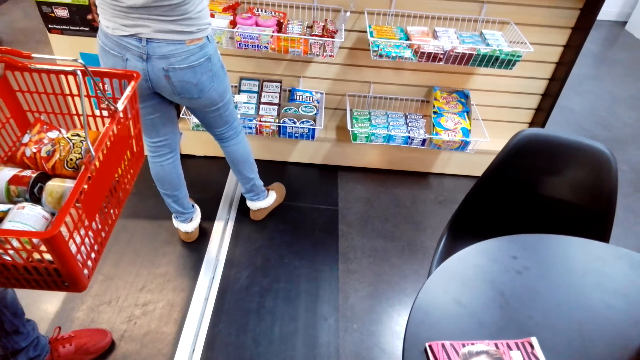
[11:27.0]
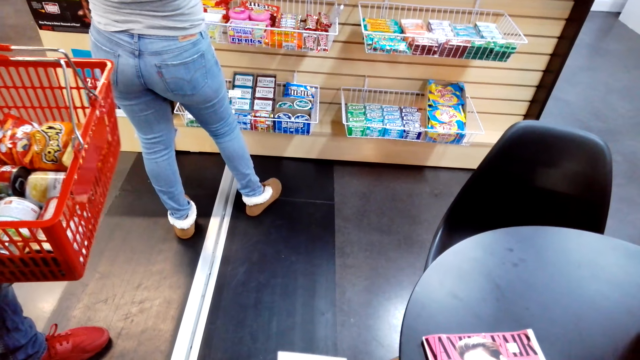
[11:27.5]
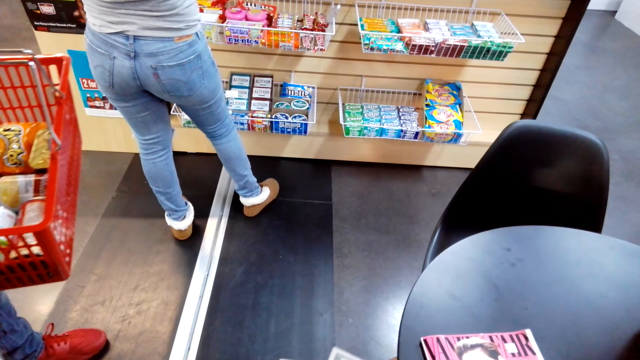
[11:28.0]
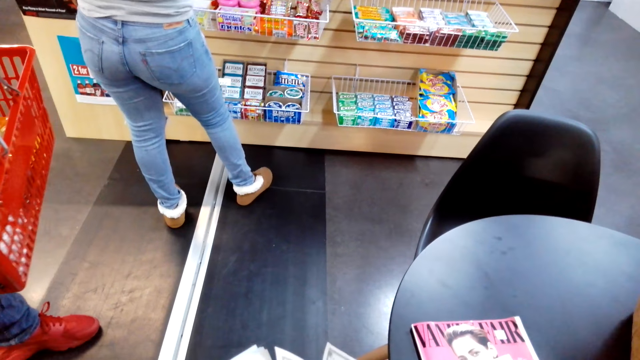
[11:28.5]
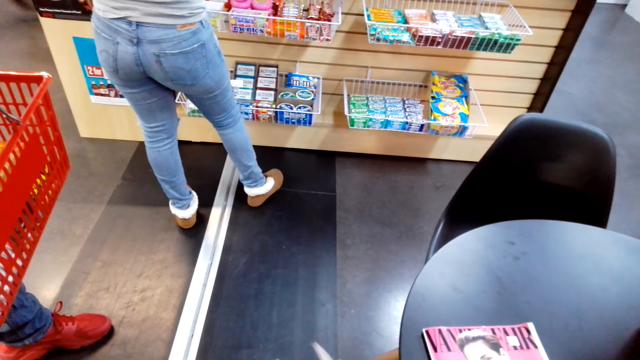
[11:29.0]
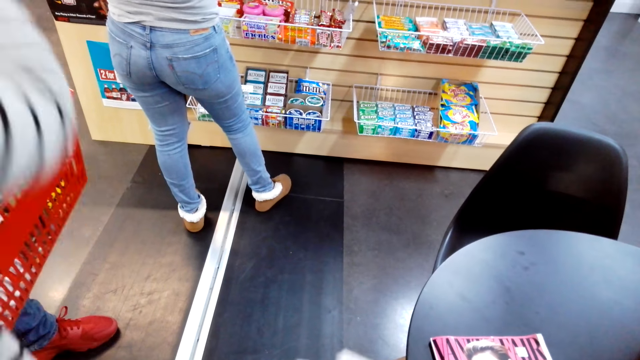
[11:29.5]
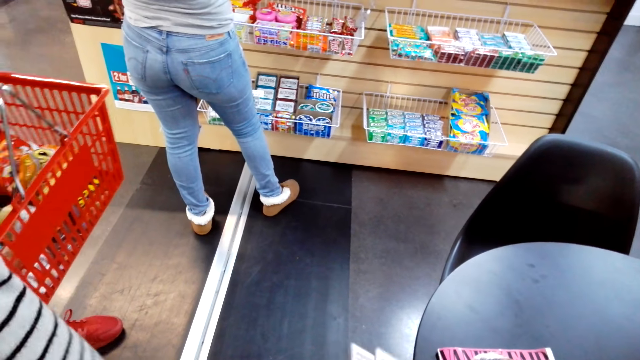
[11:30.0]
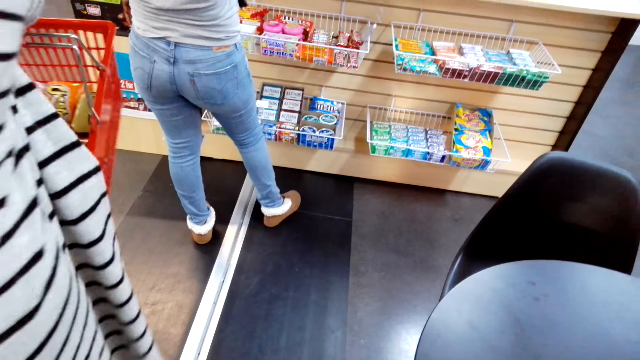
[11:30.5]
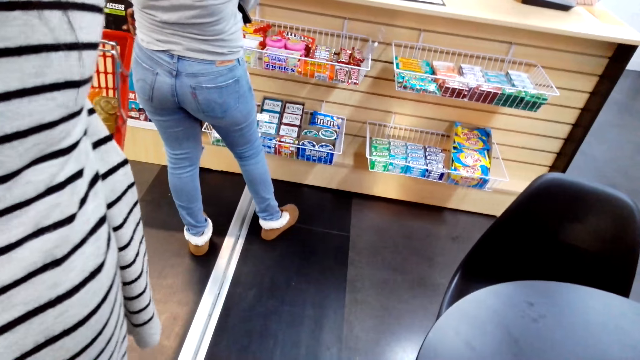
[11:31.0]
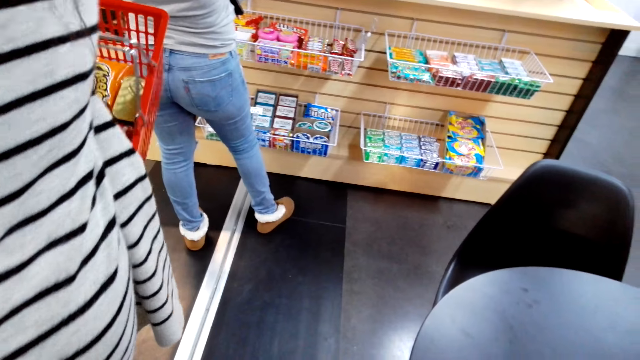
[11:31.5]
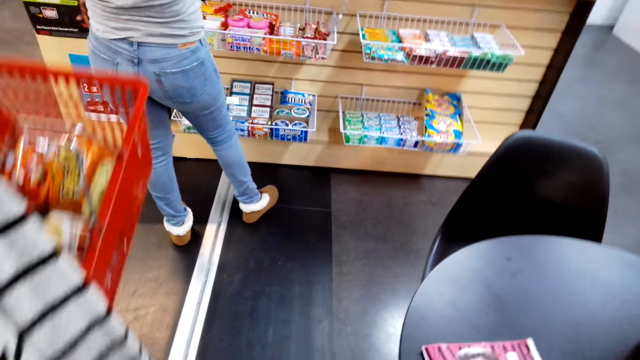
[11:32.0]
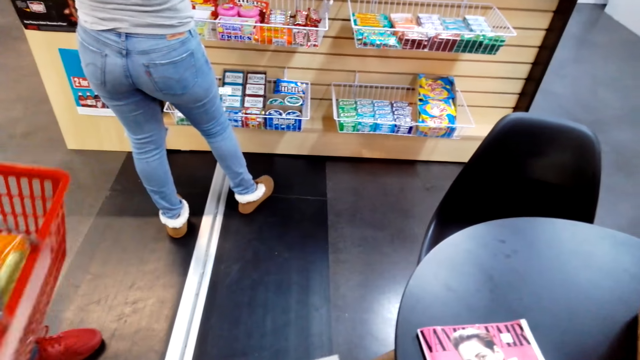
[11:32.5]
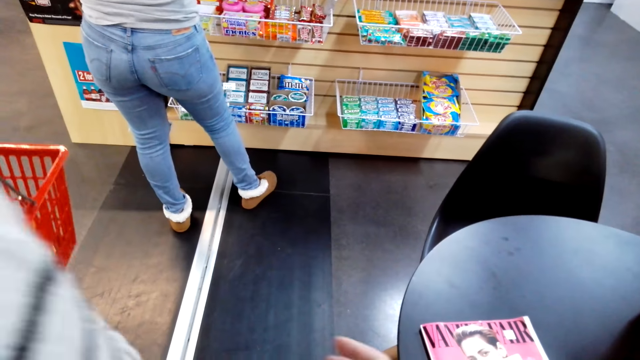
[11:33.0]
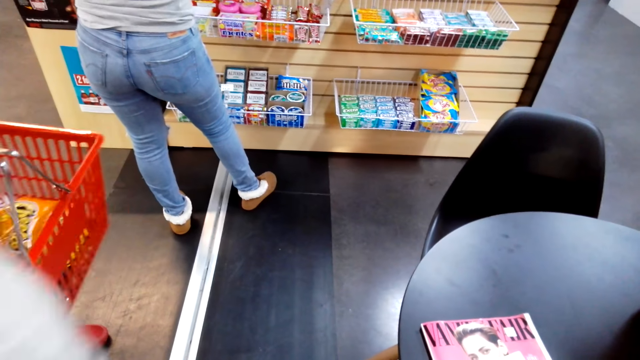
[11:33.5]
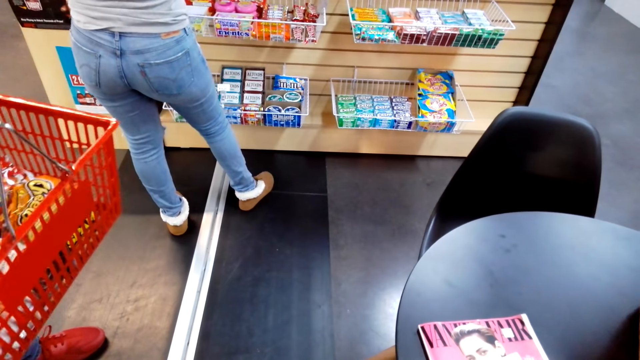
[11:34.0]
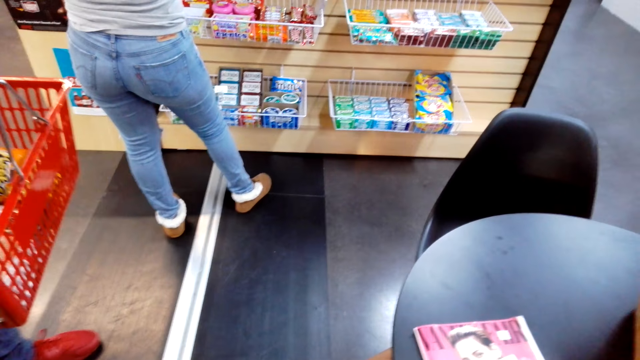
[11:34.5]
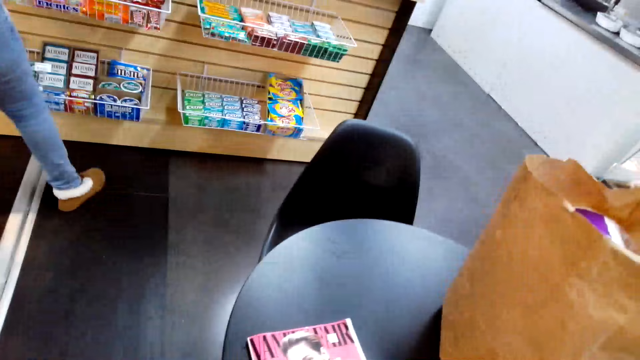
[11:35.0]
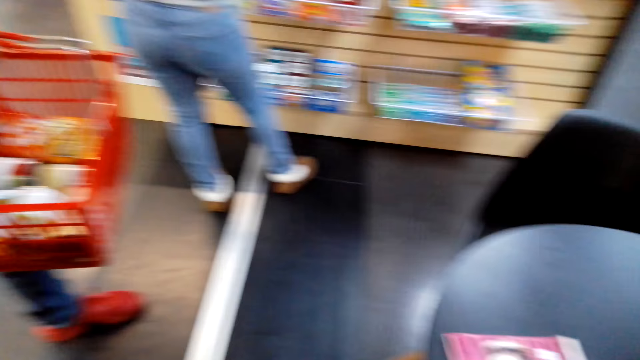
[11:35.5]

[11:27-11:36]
The camera wearer holds a book. They look down.

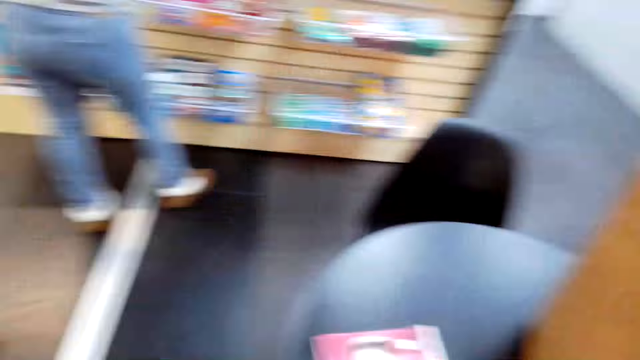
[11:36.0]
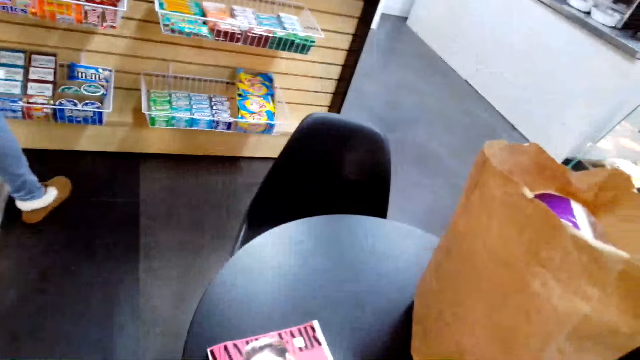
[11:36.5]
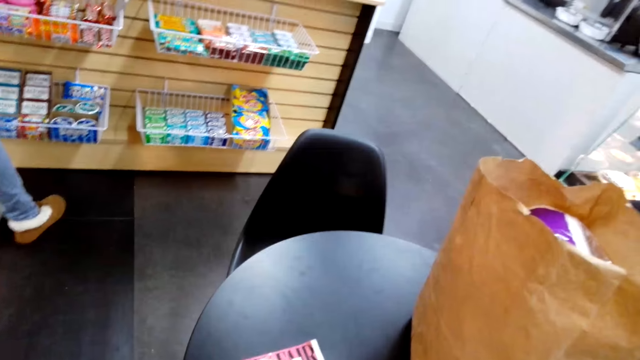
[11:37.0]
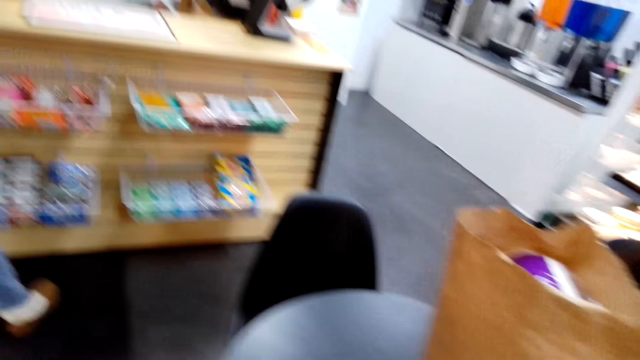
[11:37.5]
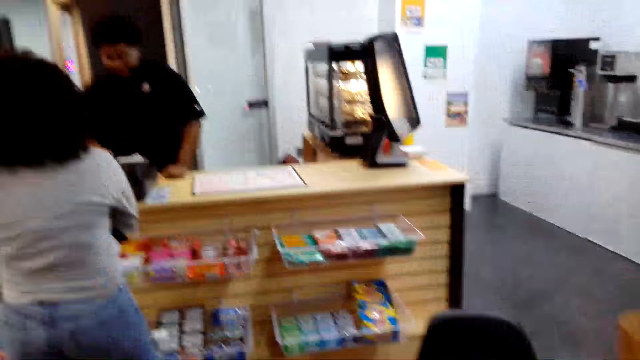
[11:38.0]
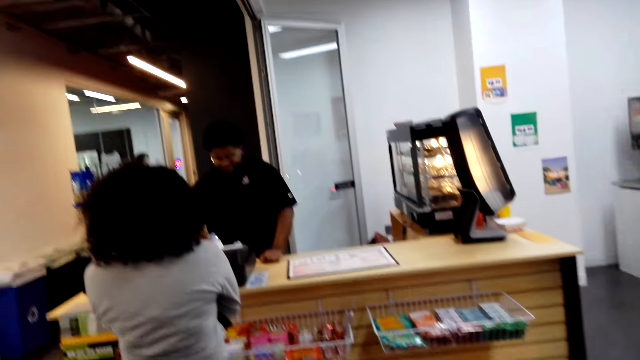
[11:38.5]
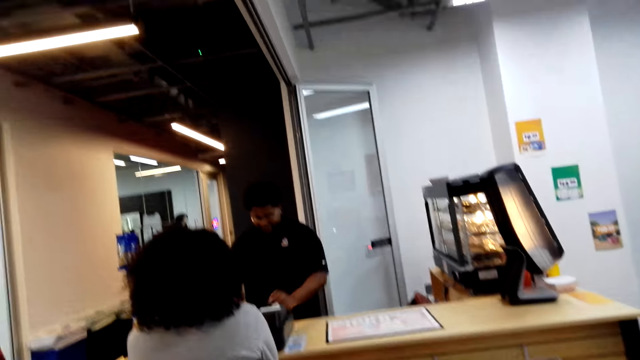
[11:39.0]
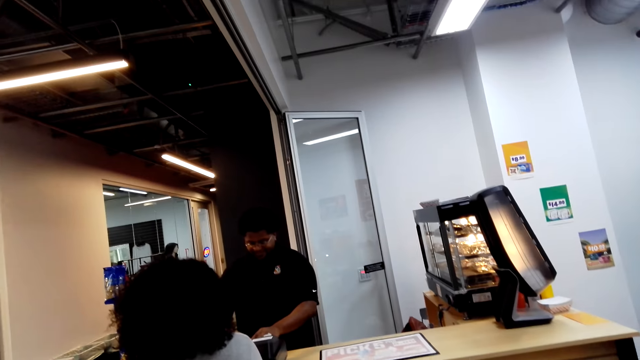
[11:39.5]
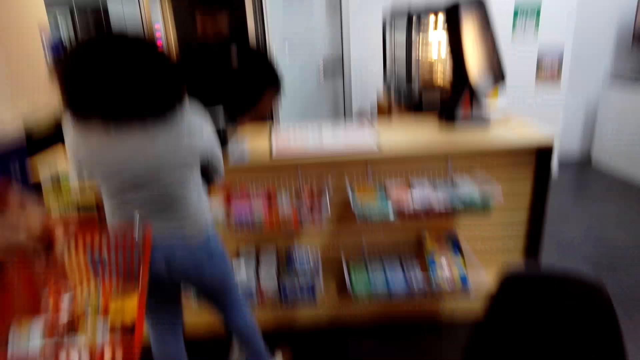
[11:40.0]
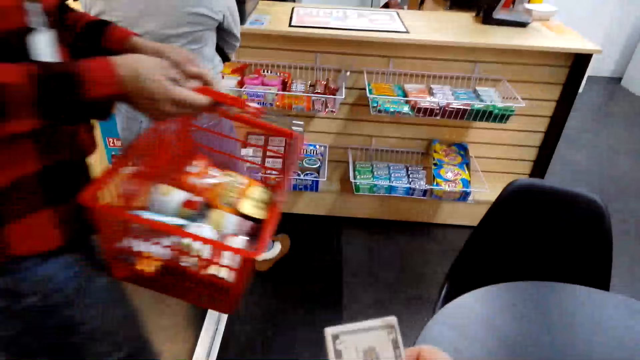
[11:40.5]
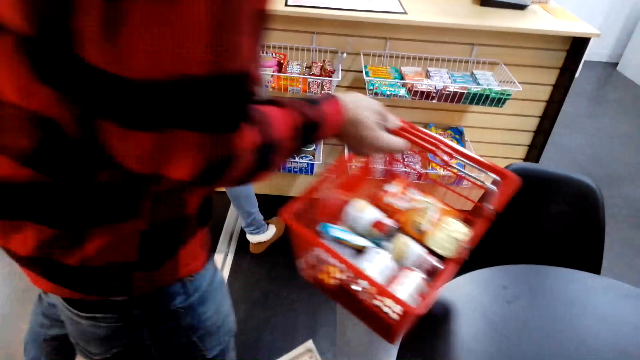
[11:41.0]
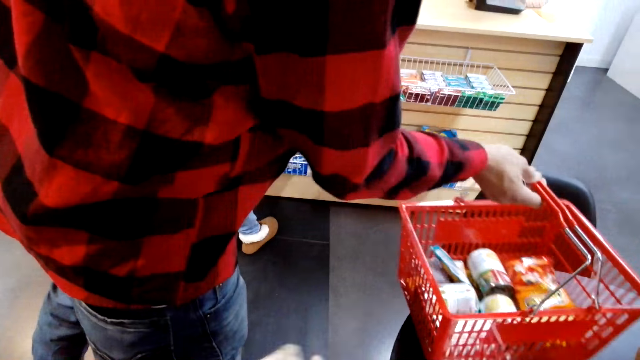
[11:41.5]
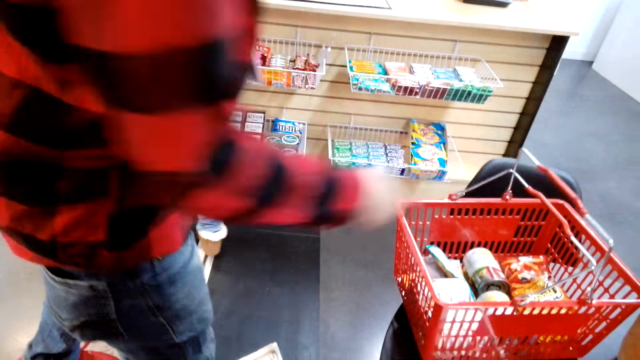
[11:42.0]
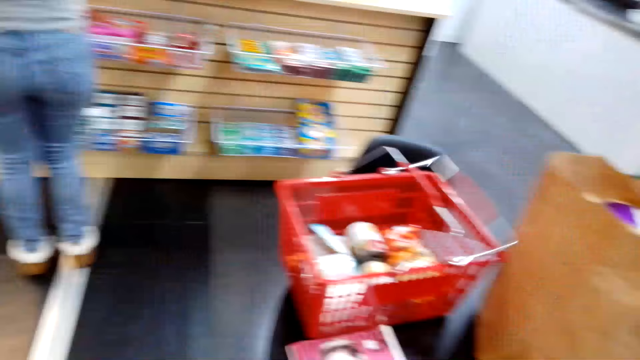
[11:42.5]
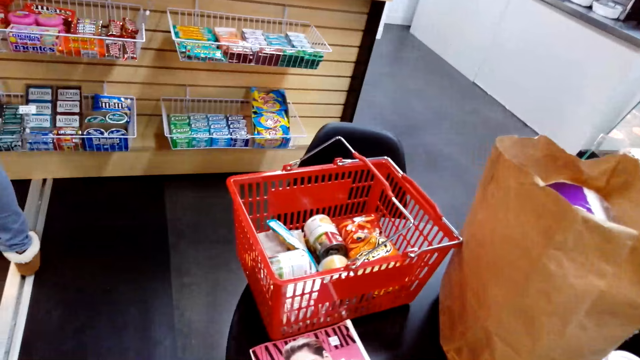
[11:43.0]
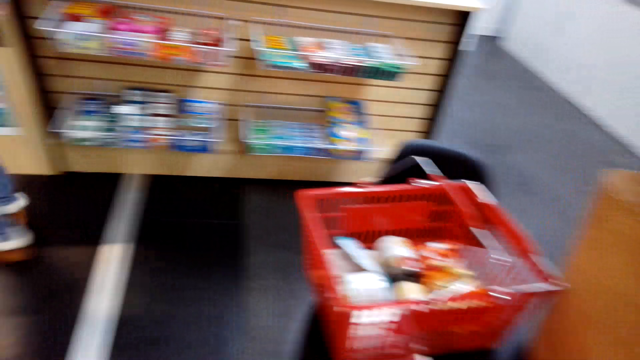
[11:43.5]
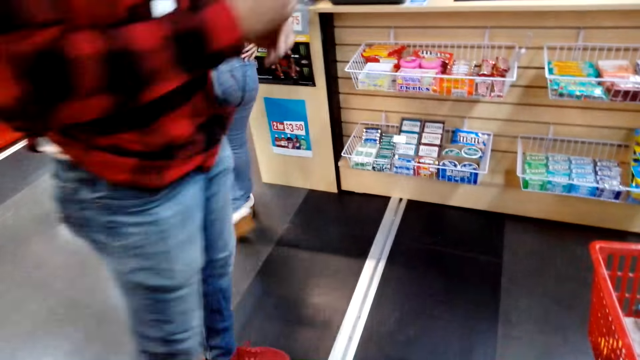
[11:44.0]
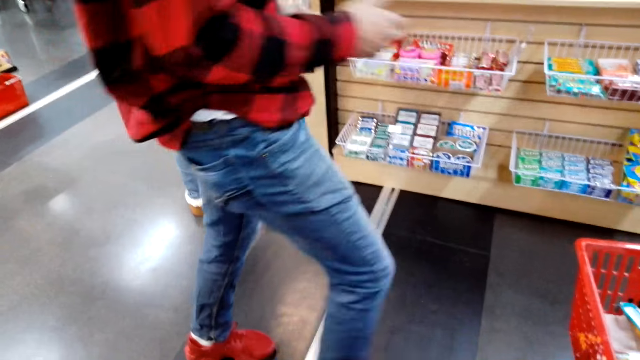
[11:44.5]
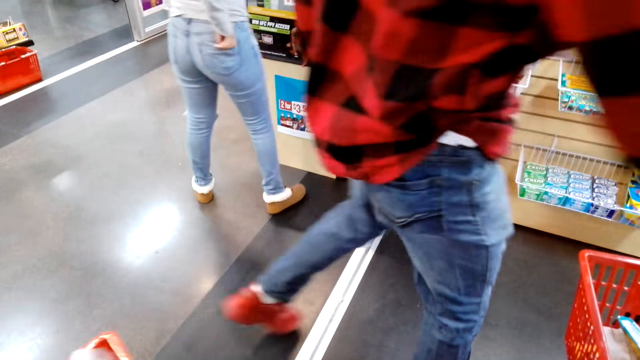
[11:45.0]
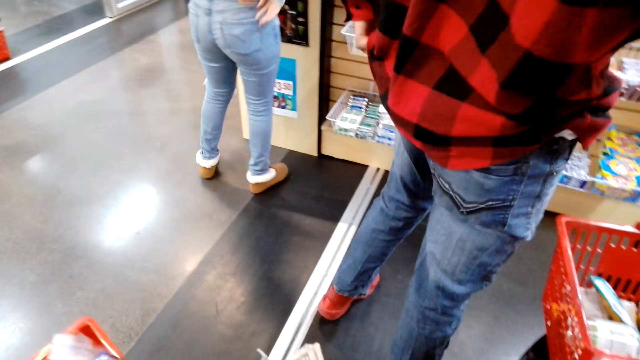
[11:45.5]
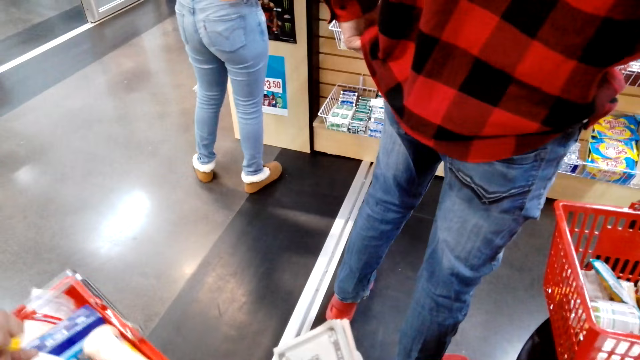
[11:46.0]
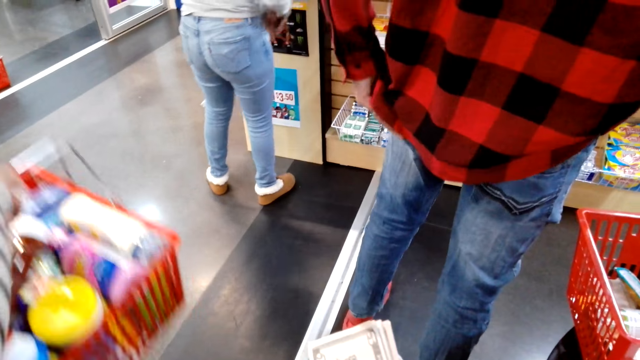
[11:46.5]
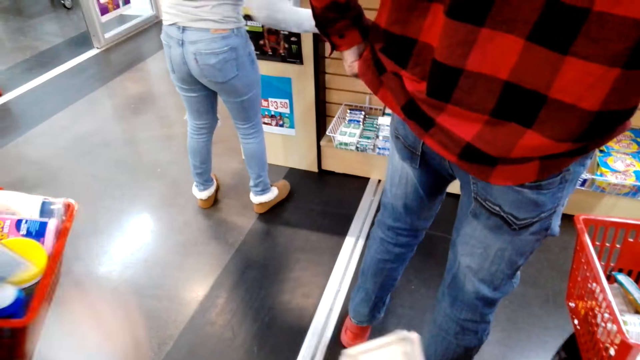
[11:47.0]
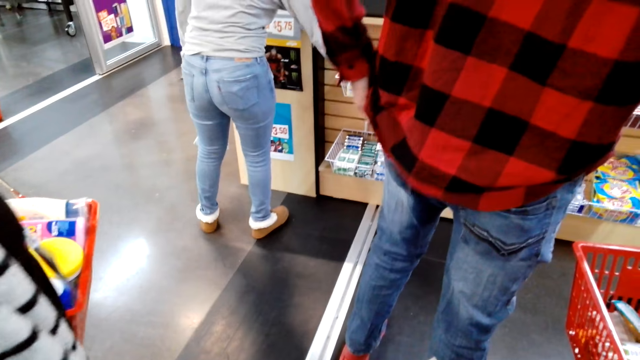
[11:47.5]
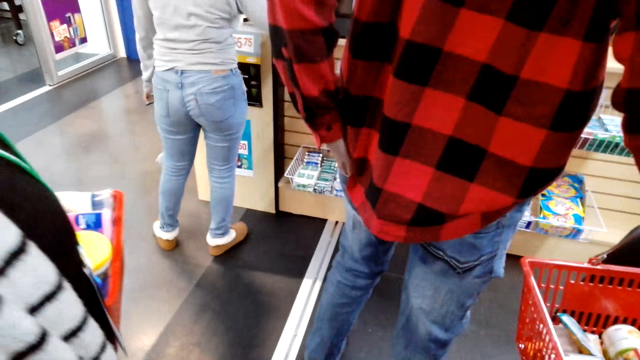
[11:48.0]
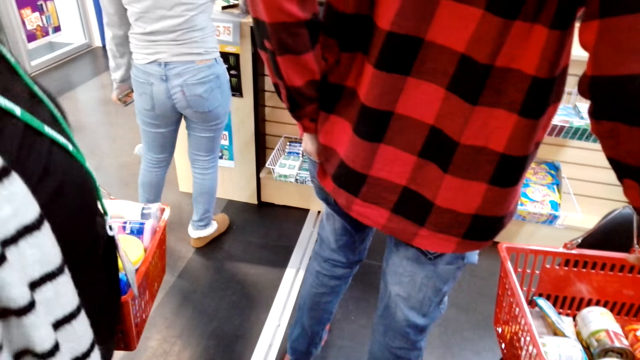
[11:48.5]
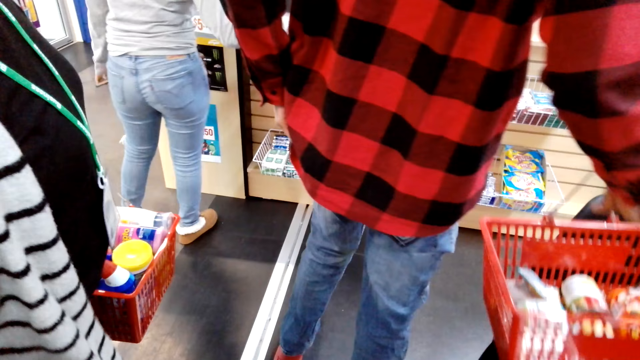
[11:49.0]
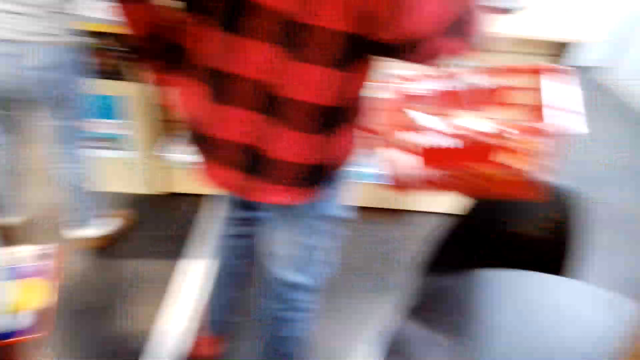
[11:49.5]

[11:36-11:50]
The camera wearer looks around. They hold money. A person puts the shopping courier on the table. The camera wearer looks around. They hold money. They count money. They look around. They interact with another person. The first person takes the shopping courier from the table.
